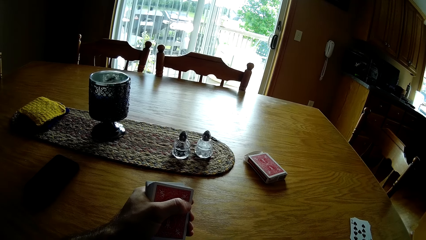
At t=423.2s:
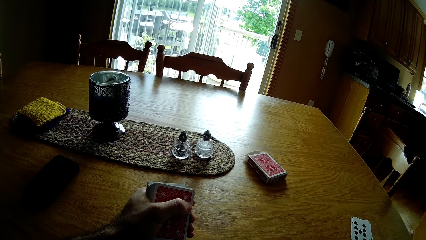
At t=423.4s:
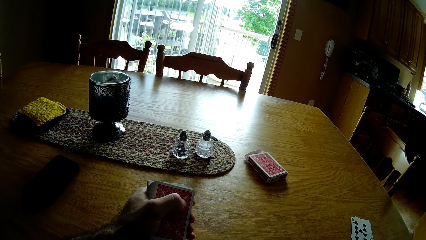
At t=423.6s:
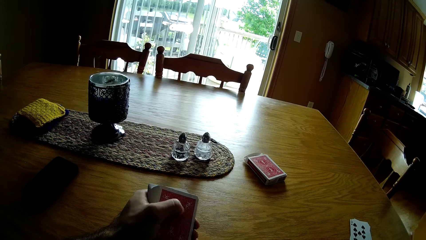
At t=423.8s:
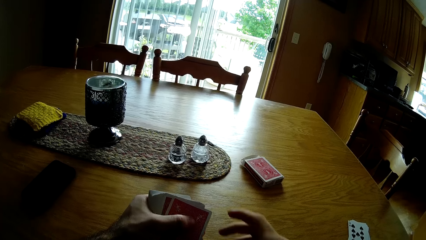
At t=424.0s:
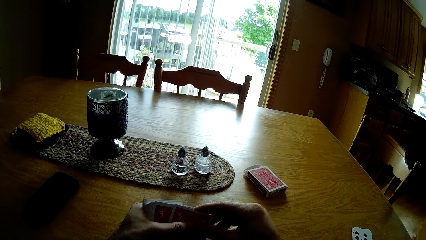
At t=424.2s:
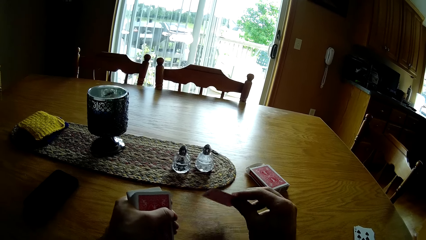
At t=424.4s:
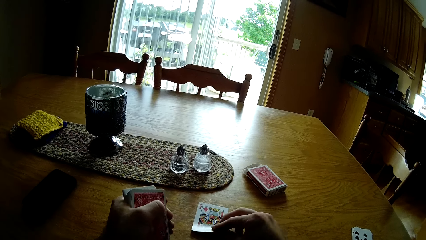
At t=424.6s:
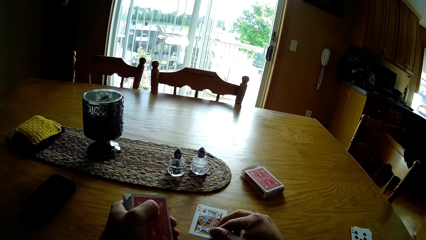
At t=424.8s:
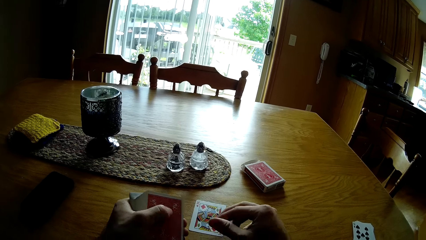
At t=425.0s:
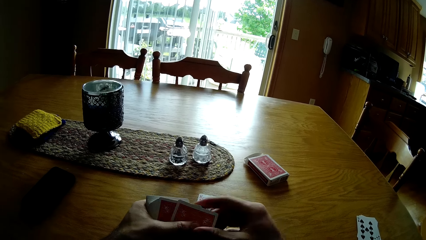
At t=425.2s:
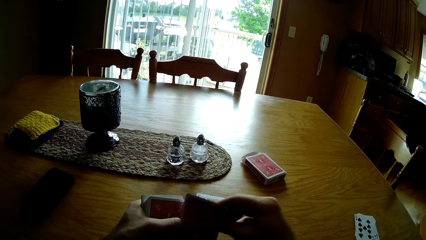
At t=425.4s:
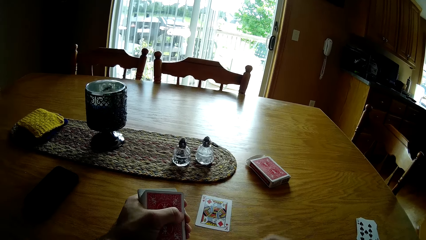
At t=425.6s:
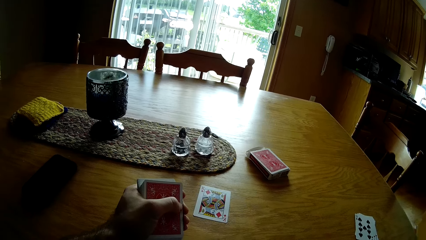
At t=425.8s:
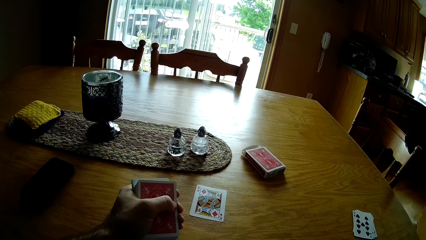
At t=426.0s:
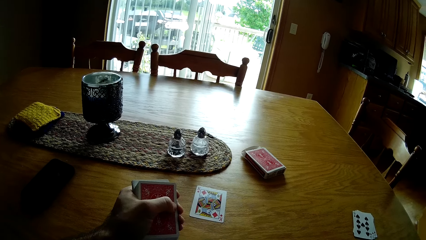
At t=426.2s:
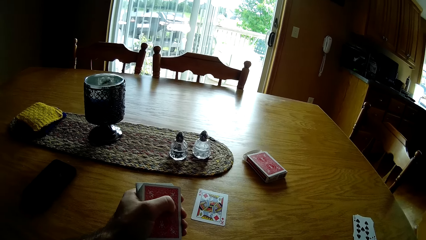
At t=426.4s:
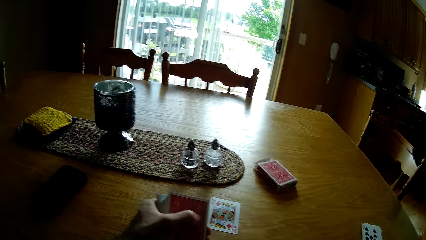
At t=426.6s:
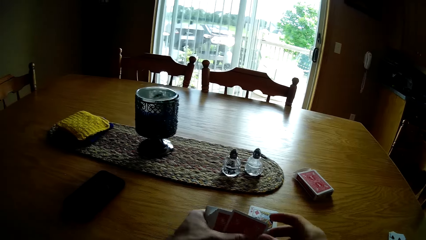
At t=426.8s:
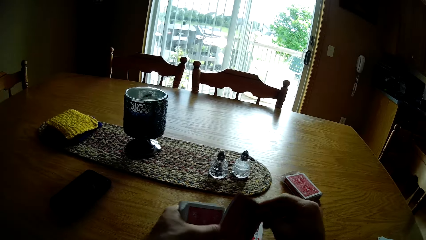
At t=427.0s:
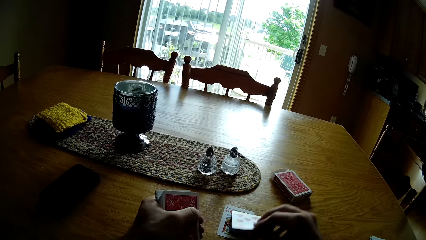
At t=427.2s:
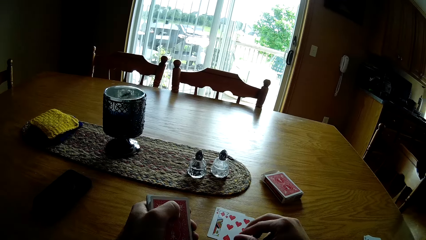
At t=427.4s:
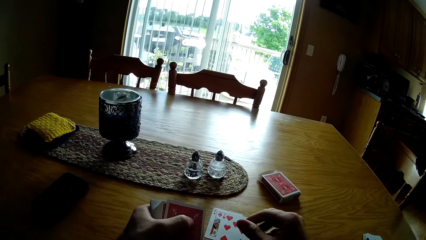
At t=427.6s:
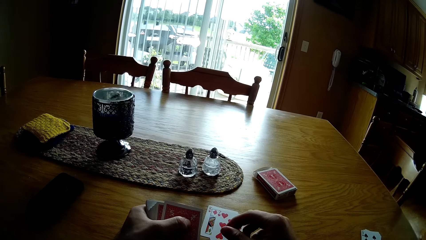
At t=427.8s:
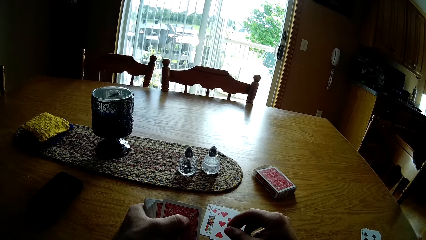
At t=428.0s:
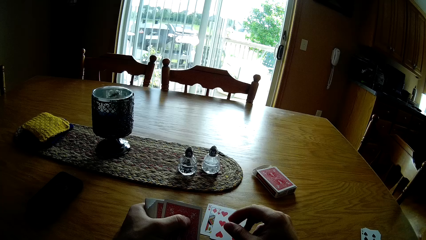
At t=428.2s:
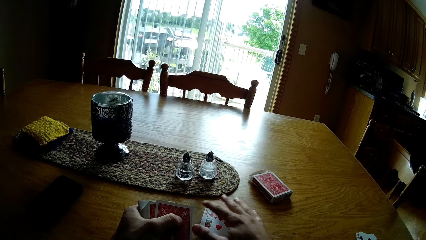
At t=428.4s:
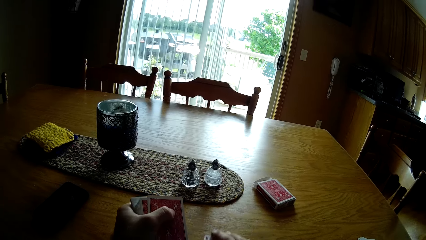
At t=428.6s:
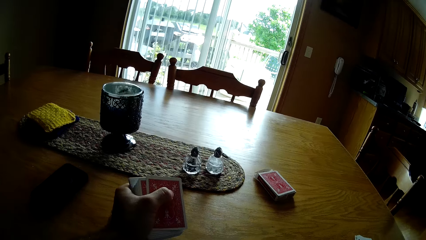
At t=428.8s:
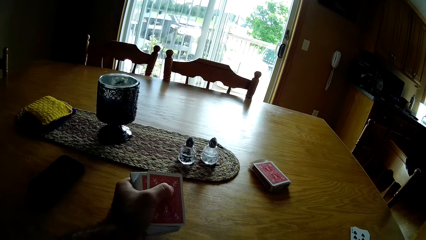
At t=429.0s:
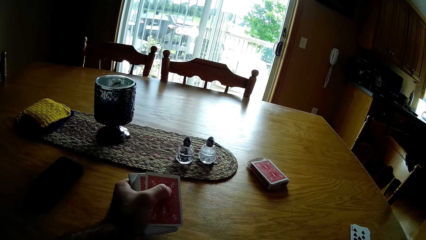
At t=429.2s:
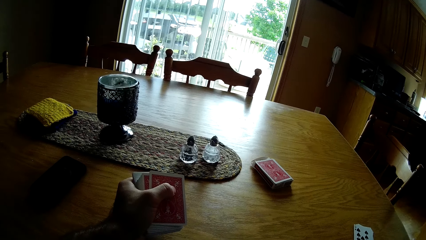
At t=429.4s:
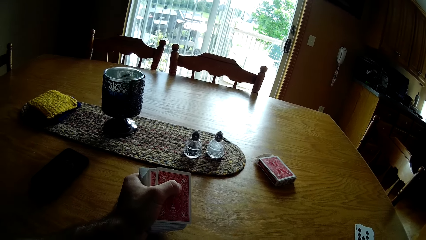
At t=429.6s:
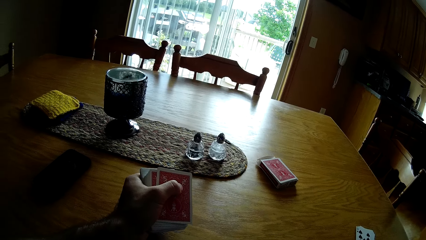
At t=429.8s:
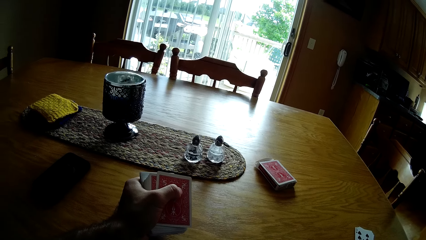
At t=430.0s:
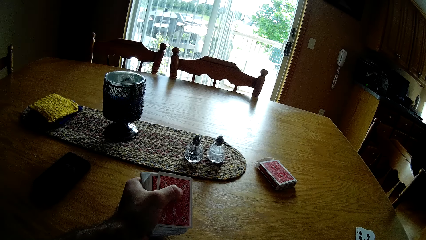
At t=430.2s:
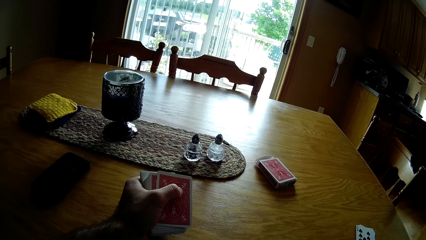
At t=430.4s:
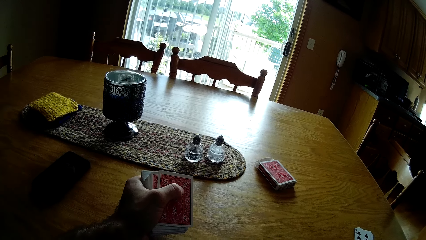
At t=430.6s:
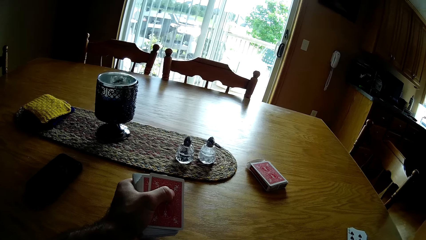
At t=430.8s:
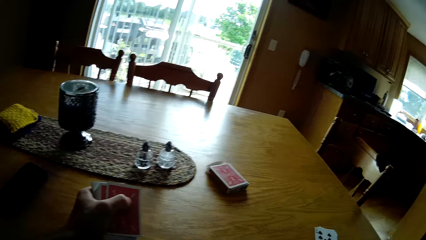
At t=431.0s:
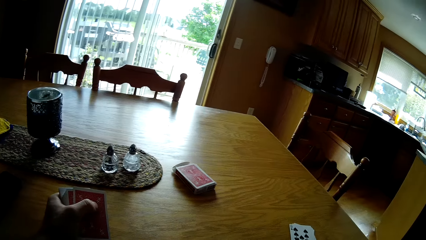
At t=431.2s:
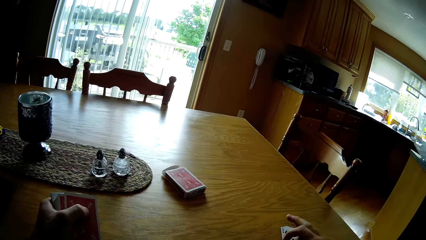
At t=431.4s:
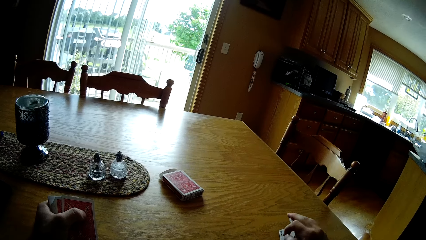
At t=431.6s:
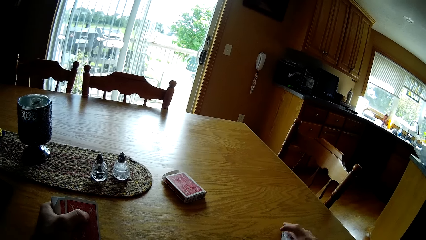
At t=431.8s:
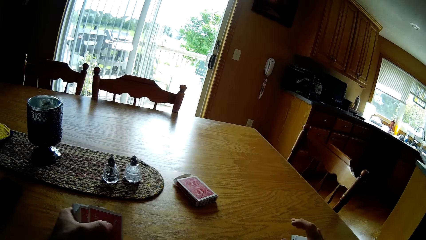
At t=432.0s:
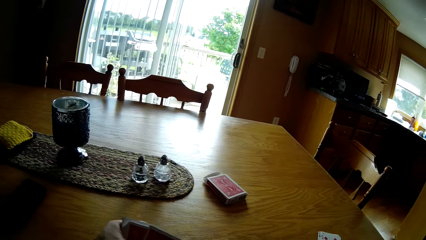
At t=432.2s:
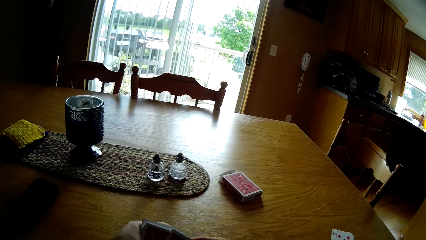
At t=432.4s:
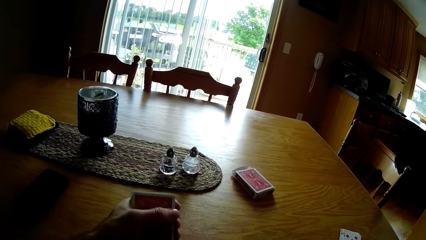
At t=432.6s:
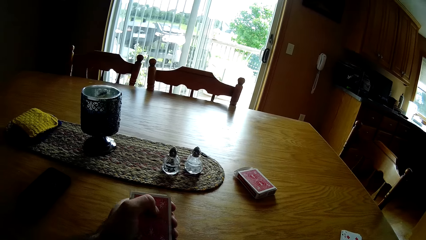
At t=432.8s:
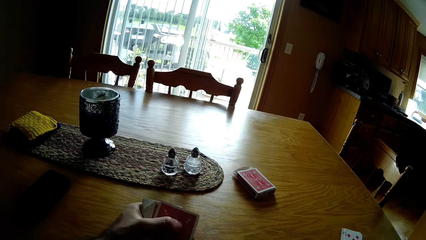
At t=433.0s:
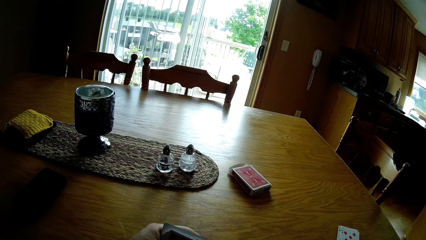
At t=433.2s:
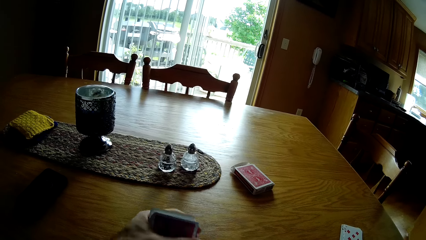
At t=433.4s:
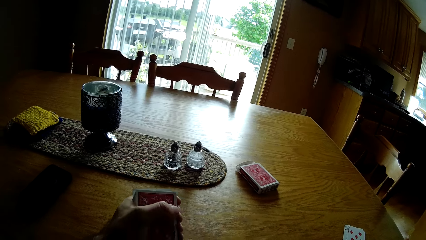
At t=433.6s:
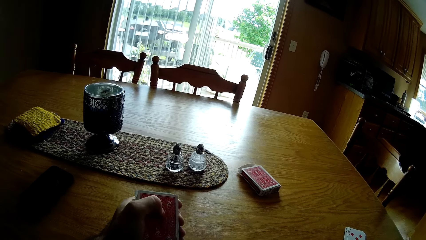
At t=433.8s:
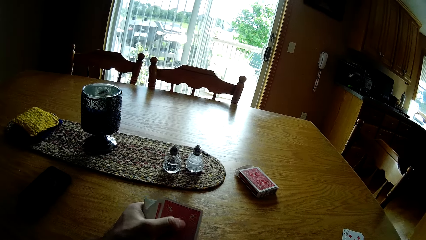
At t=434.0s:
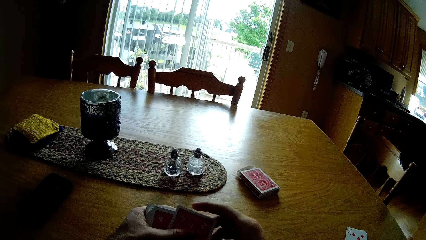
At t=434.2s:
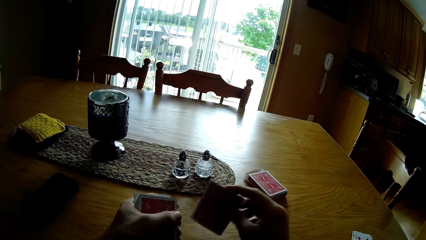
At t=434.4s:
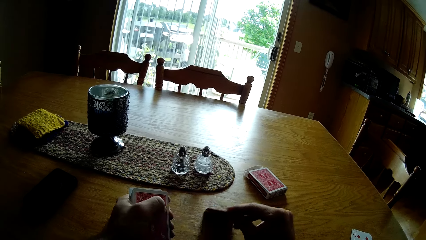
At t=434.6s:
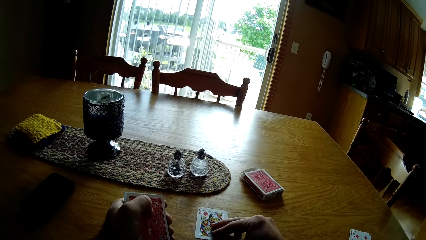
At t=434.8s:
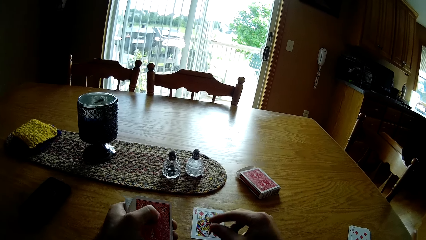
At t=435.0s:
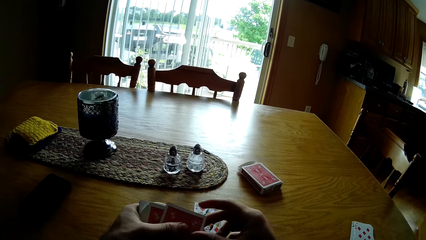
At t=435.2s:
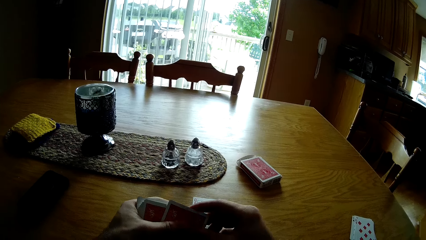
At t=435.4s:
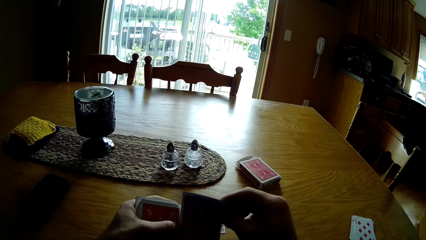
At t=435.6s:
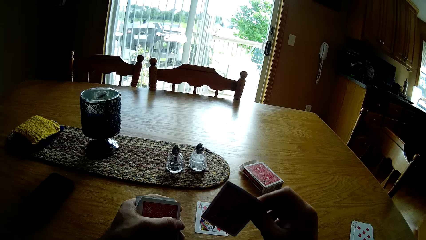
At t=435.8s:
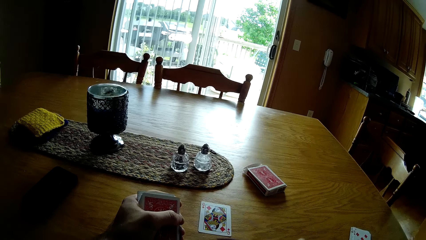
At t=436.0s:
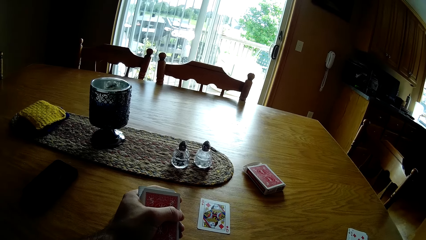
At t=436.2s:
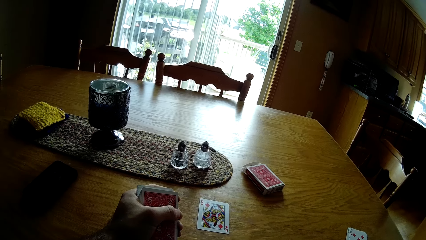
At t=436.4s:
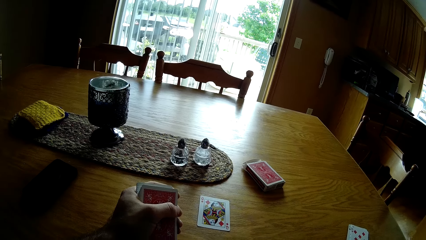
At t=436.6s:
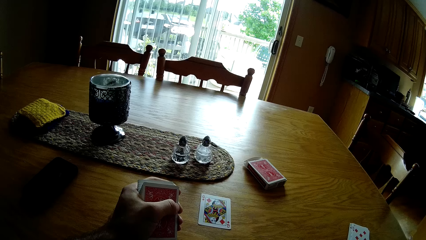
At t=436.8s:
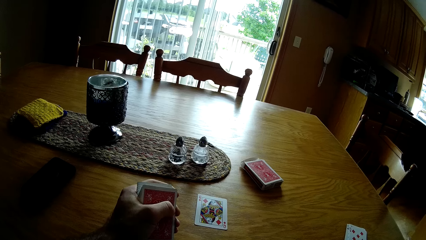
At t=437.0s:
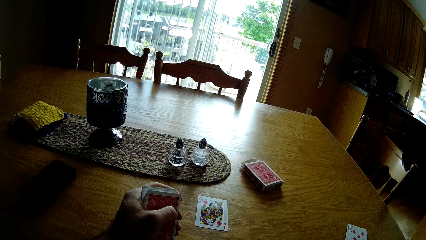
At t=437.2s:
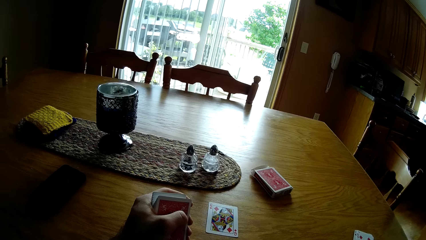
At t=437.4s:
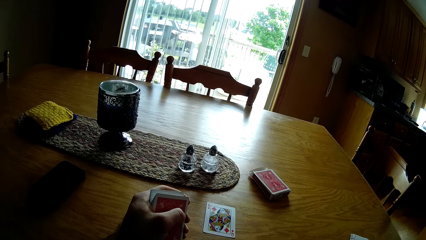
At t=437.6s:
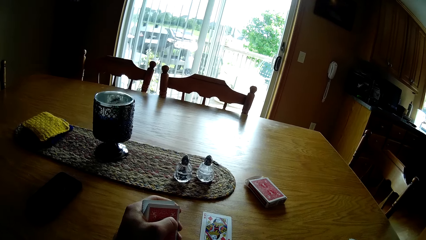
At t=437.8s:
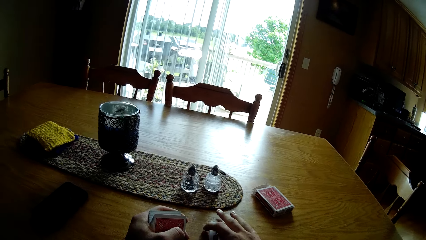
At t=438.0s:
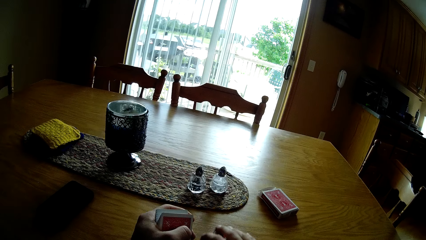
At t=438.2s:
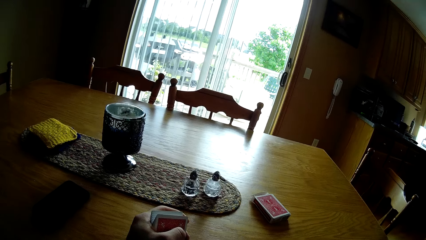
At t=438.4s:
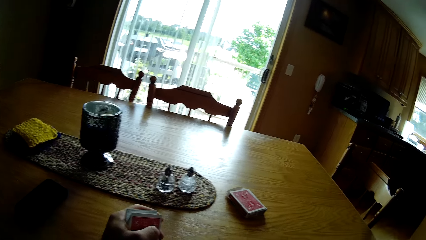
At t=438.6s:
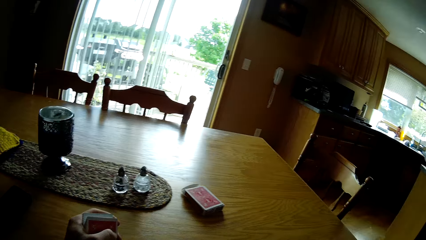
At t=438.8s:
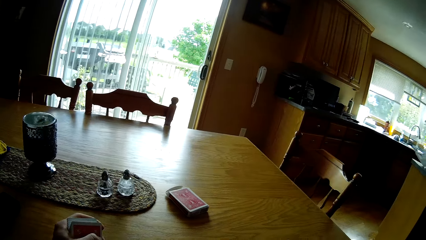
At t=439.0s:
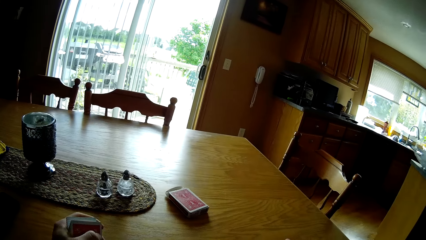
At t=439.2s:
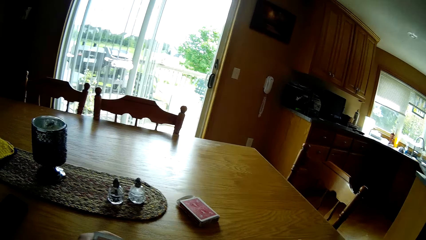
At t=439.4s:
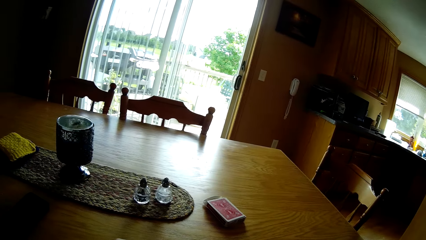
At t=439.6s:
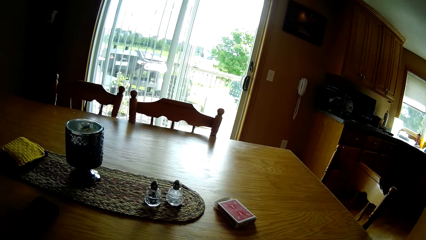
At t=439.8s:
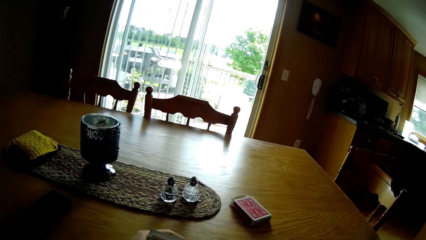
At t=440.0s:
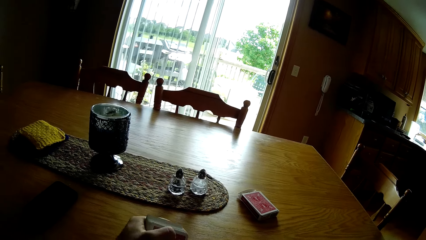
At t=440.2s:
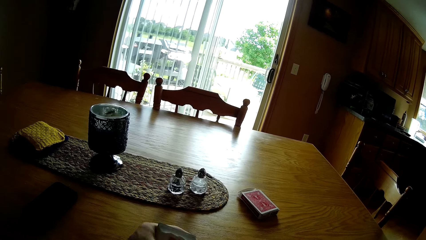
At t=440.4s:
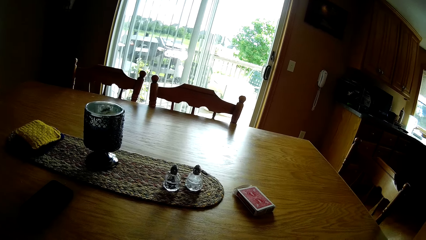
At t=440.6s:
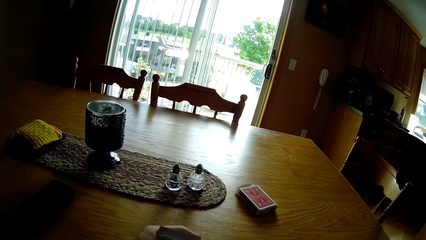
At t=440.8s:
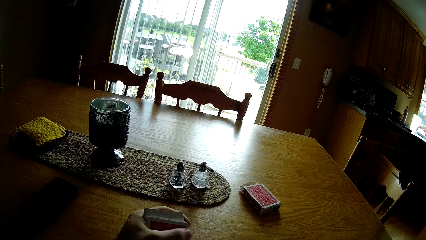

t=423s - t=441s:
The camera wearer places the card on the table. They play the cards. They pick a card from the cards. They place cards on the table. They pick cards from the table. They place the cards on top of other cards. They place cards on the table. They pick cards from the table.
